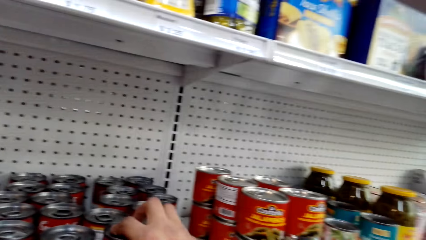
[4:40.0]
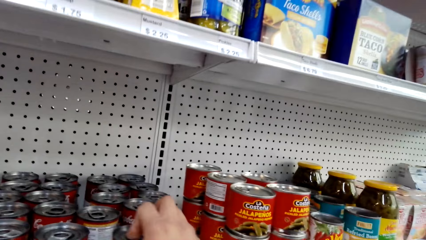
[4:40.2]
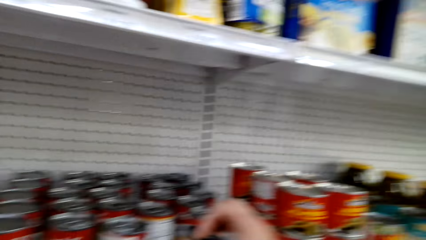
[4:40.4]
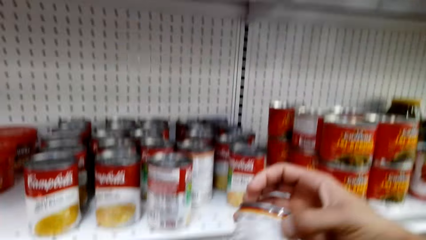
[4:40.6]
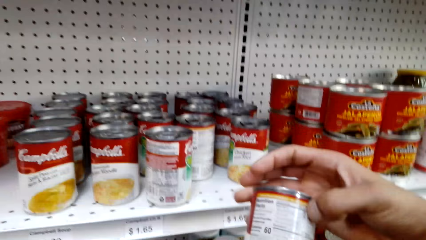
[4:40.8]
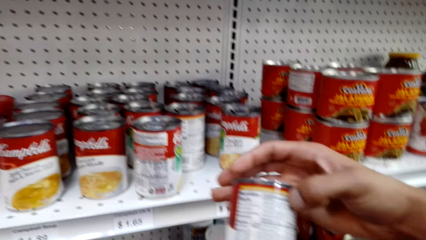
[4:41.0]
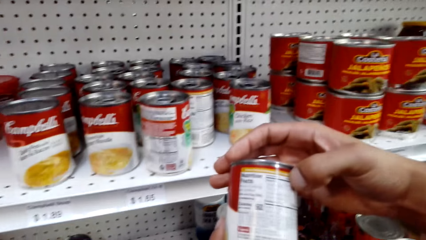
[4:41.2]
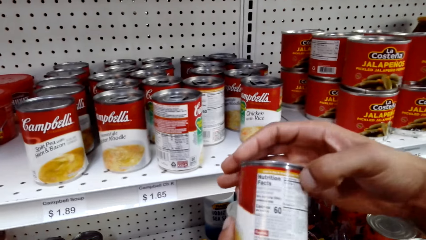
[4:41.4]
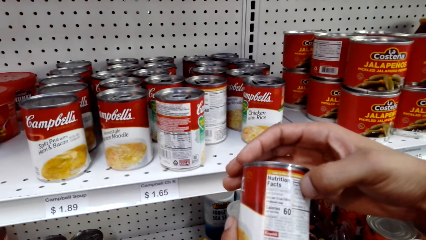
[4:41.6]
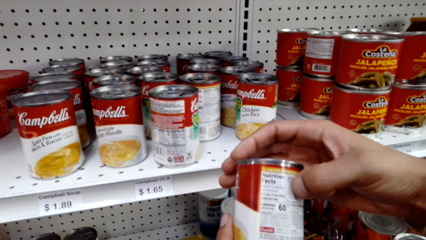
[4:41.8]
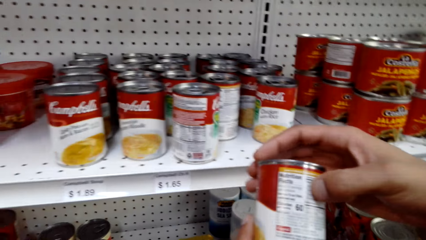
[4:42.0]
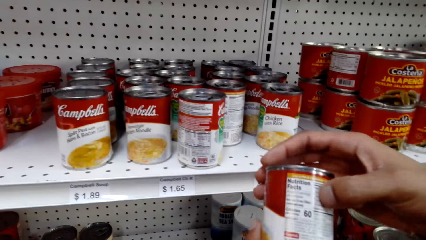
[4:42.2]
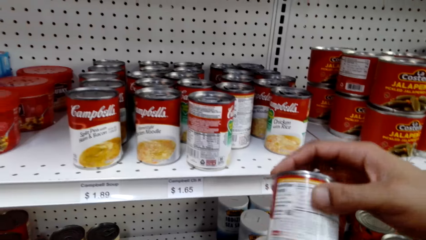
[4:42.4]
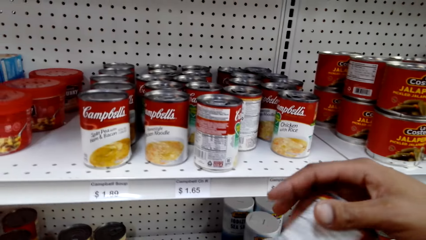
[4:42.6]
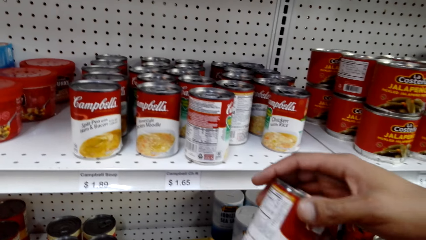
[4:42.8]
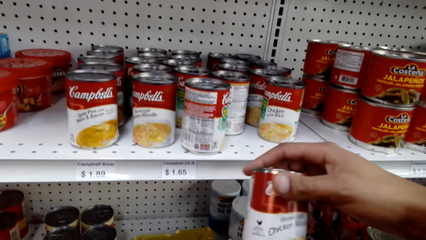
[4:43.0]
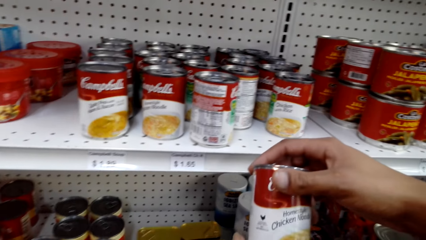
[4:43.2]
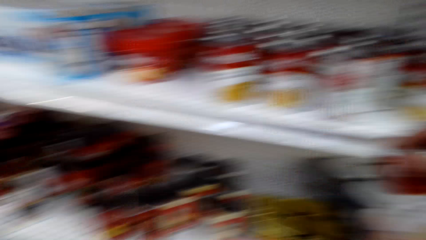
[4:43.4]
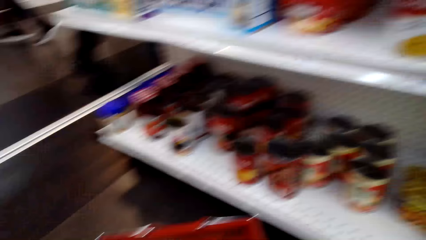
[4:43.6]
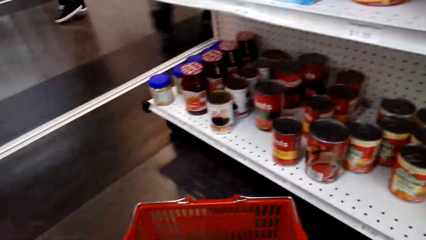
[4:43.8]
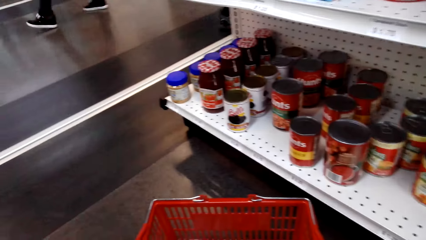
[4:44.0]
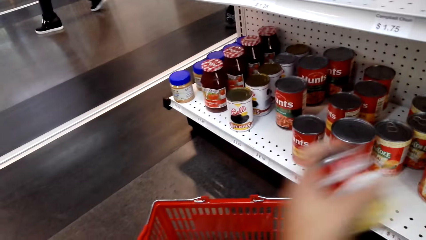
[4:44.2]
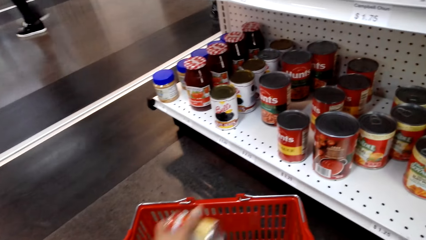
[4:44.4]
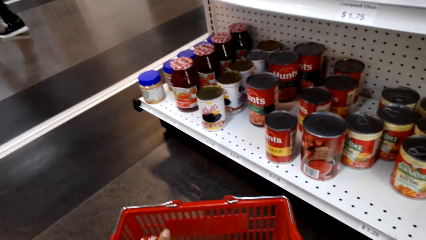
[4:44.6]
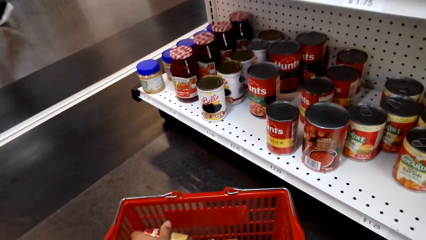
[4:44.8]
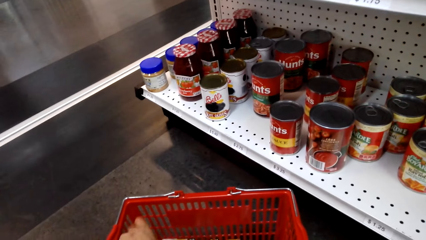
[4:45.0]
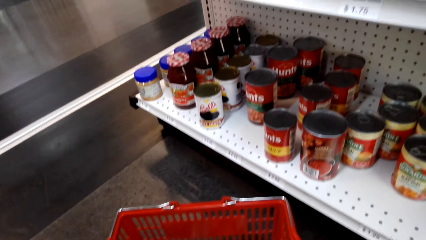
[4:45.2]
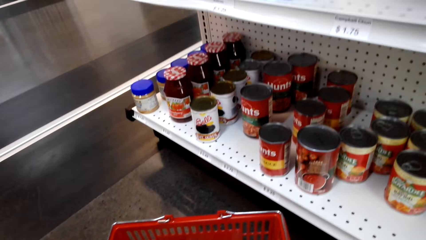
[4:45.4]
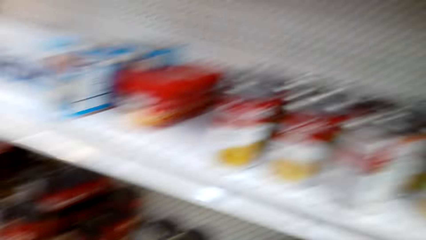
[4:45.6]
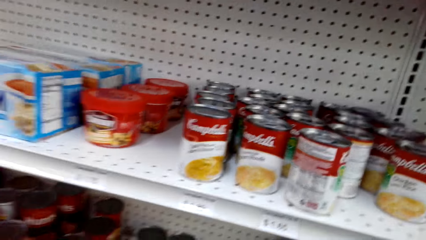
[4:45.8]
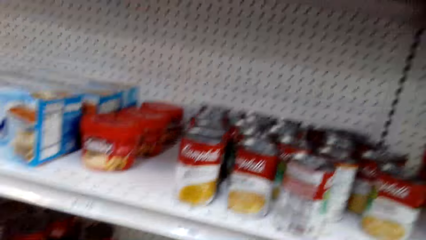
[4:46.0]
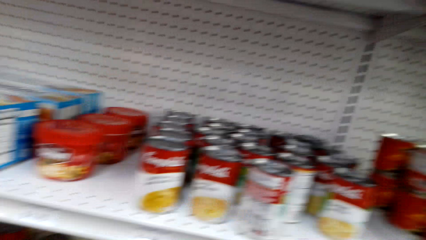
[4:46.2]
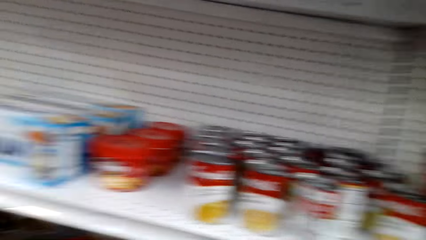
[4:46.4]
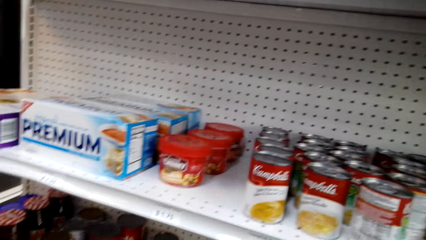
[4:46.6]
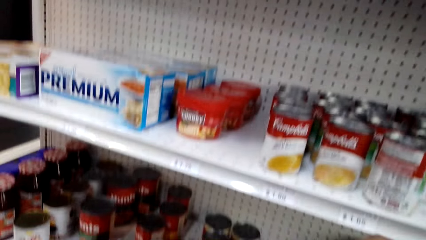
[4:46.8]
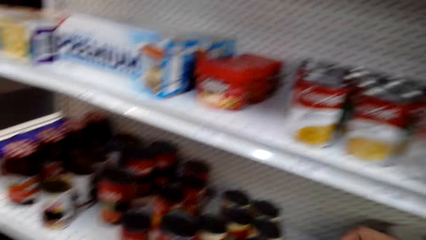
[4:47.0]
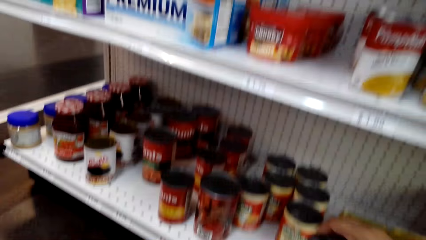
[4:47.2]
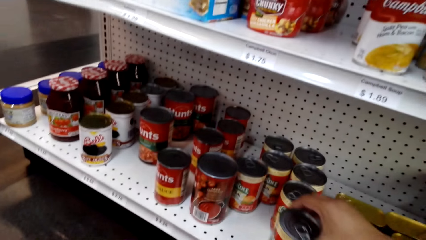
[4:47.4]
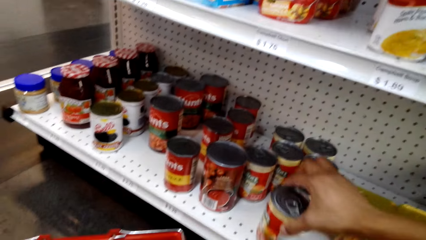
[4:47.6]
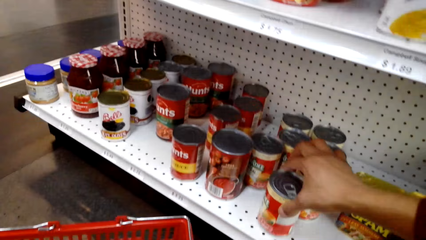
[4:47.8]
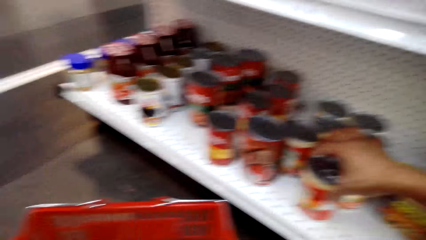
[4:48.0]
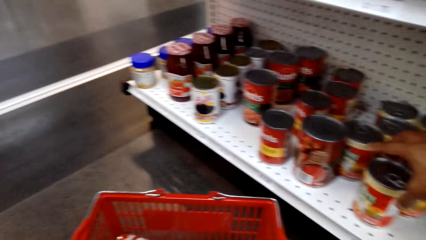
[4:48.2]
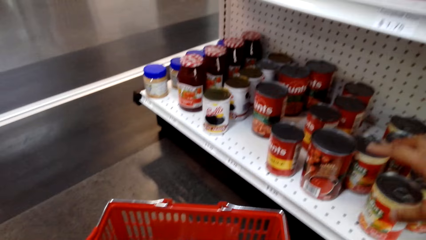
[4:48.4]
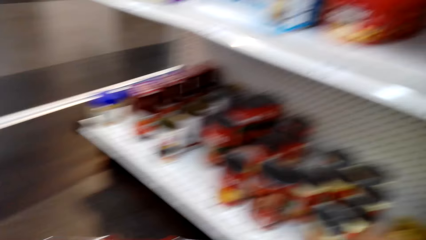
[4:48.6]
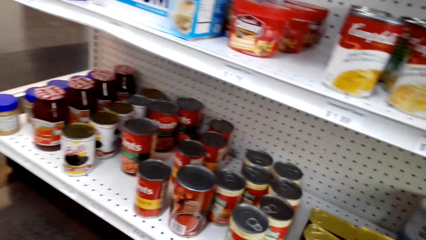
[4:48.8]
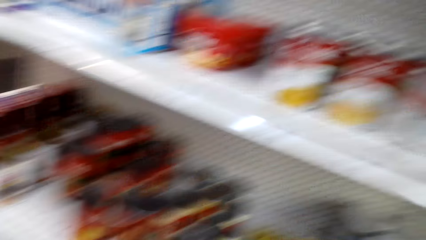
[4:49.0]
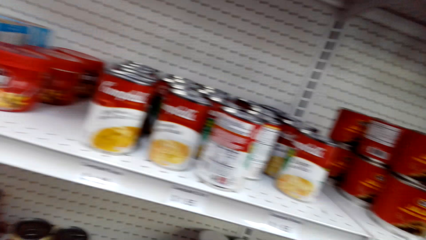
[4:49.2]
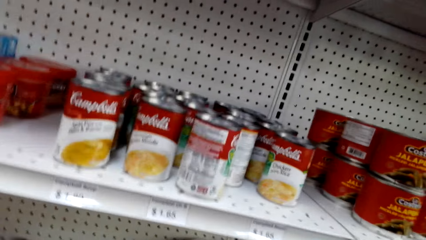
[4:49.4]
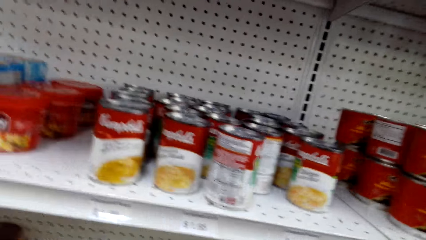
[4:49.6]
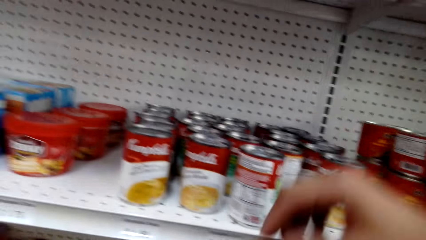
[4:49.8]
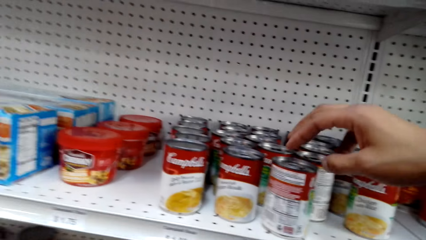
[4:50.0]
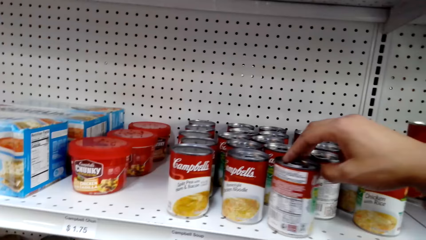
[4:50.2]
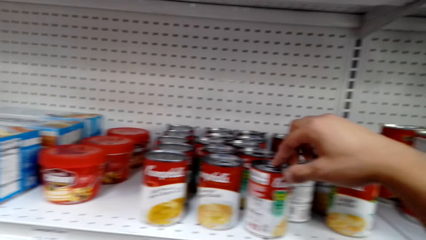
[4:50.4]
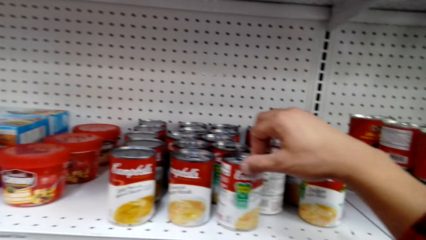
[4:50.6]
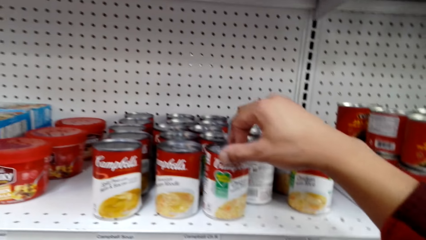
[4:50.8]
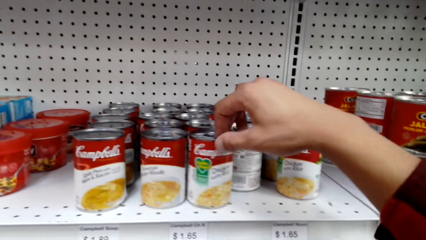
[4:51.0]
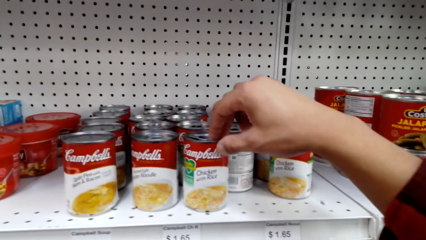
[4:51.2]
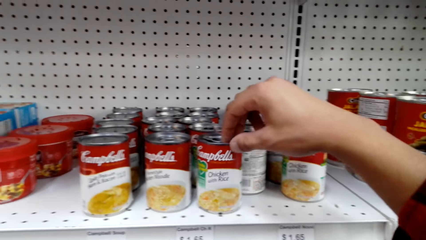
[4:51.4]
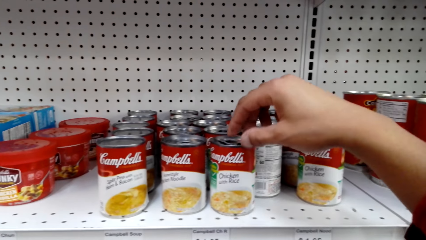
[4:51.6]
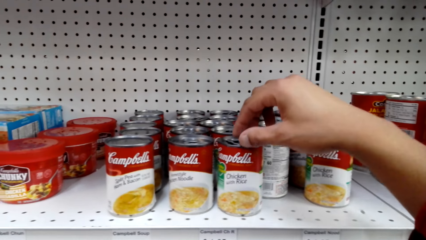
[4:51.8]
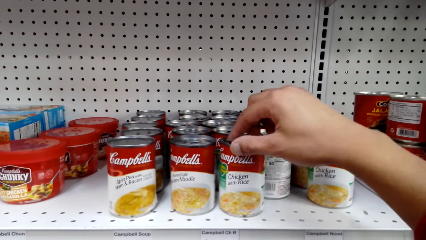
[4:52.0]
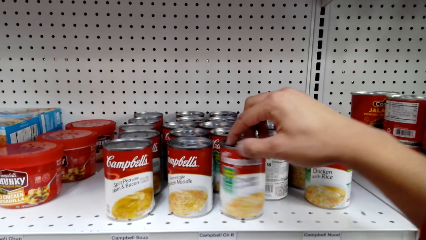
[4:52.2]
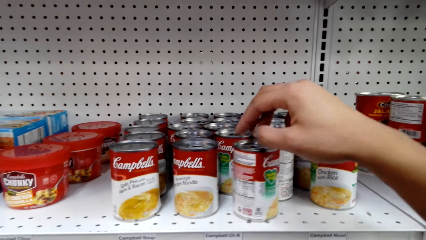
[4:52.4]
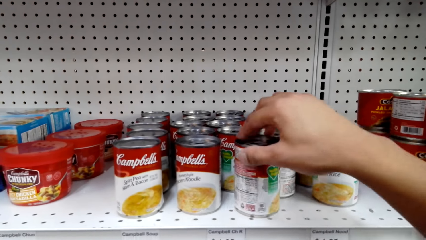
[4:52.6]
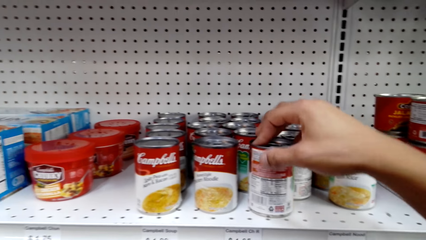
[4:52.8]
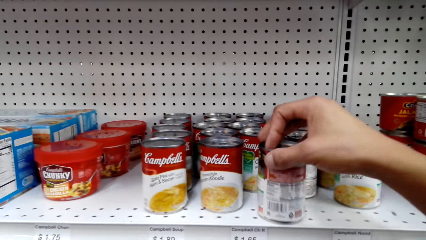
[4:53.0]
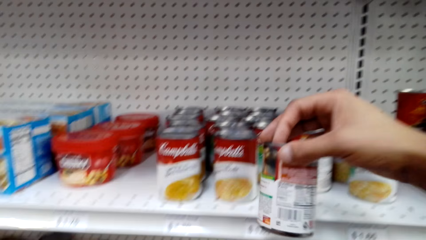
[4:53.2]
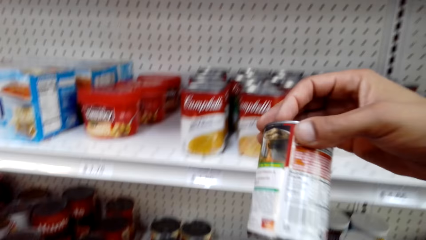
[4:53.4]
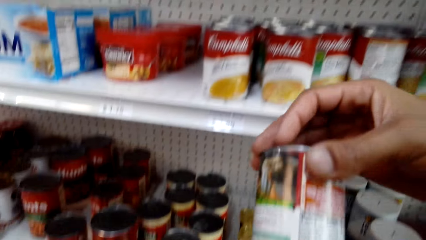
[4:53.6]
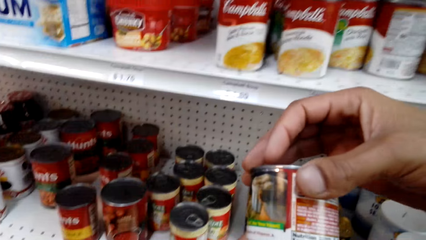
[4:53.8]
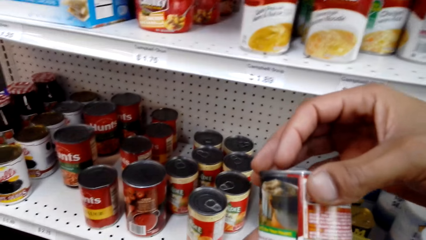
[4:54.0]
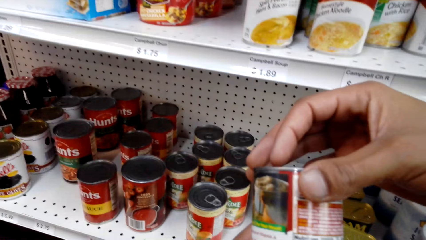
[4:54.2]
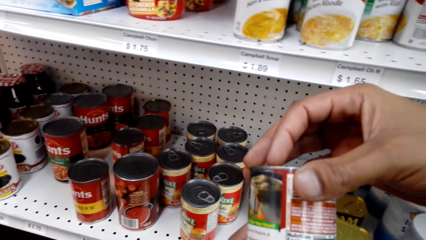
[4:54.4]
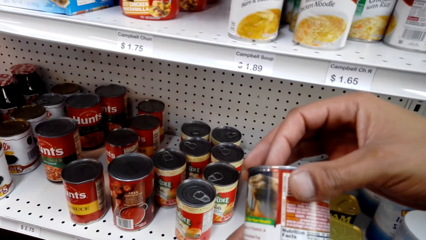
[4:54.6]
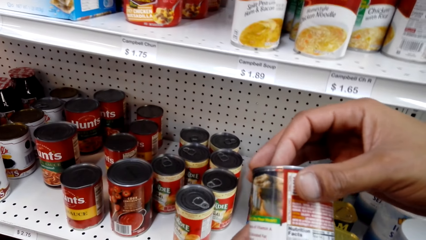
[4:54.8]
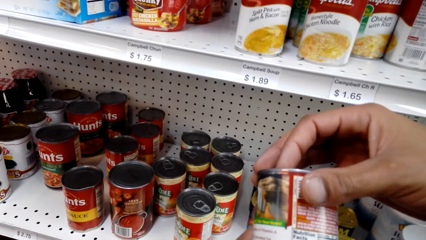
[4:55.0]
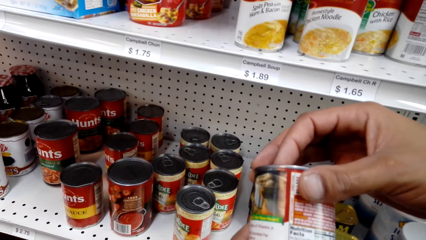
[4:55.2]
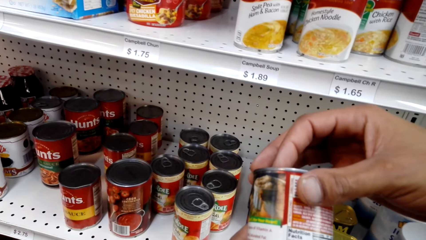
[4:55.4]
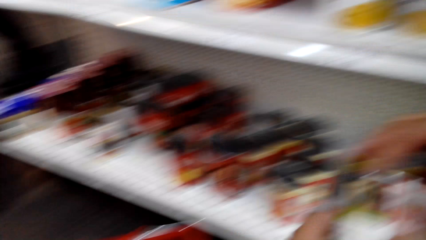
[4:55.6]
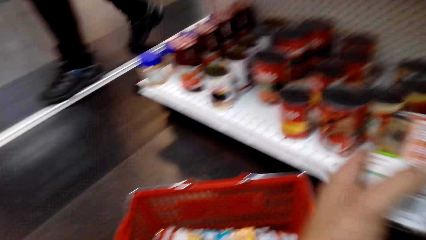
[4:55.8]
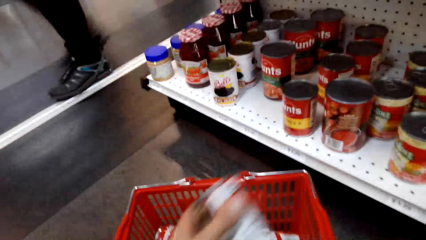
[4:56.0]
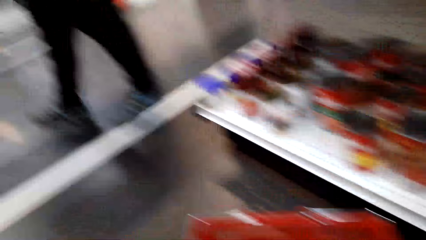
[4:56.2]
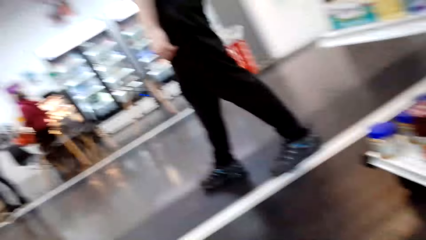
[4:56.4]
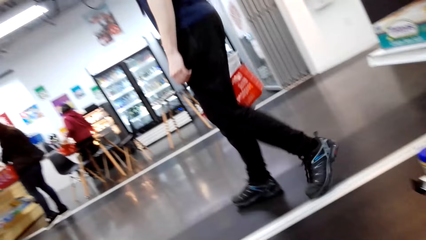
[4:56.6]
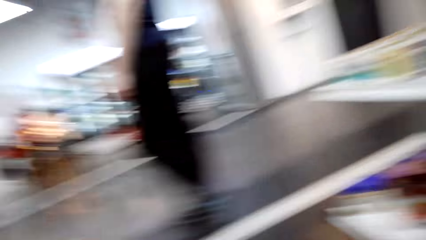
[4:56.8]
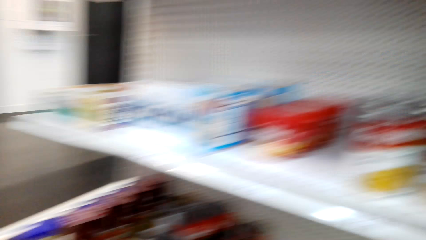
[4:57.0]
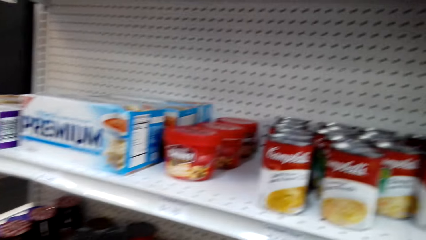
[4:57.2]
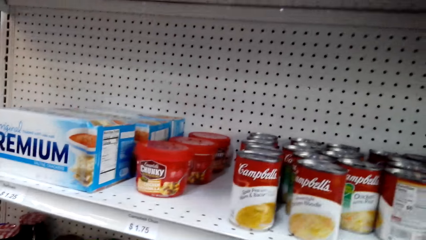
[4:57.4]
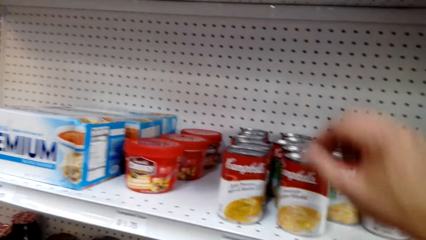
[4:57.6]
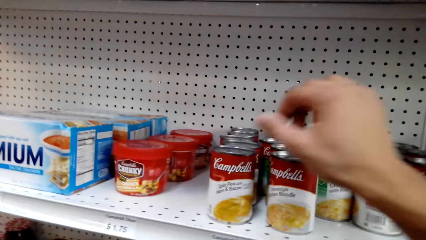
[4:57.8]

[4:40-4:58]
The camera wearer removes another can from the rack. They inspect the can. They place the can in the shopping basket. They inspect the rack. They place the can on the rack. They rotate the can. They look at the can. They remove another can from the rack. They inspect the can. They place the can in the shopping basket.
